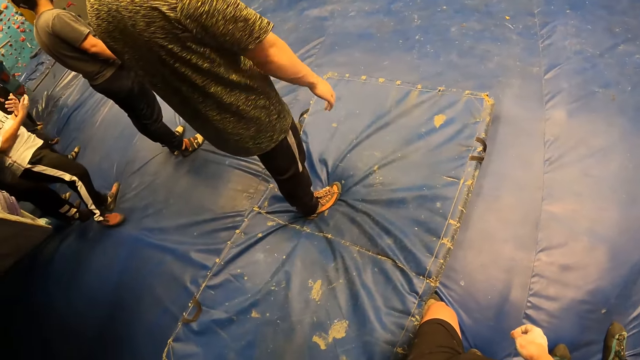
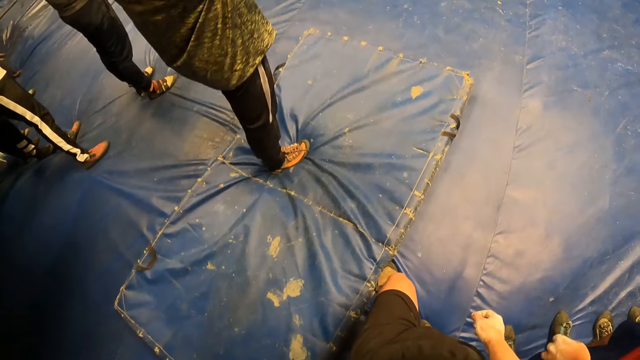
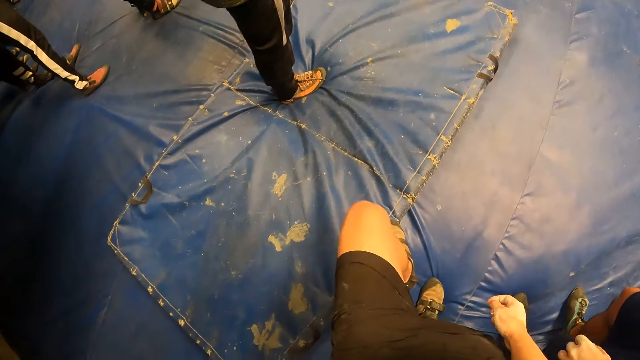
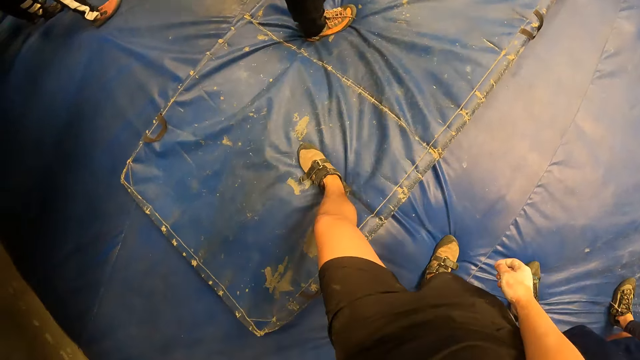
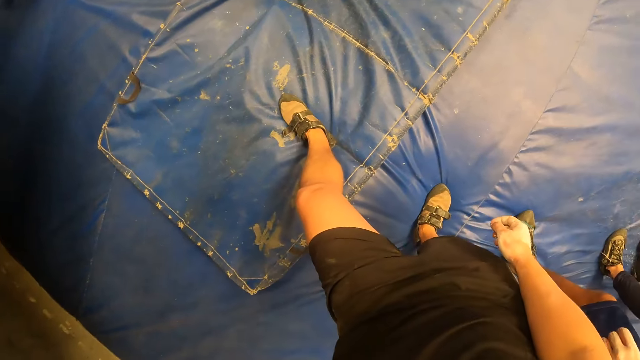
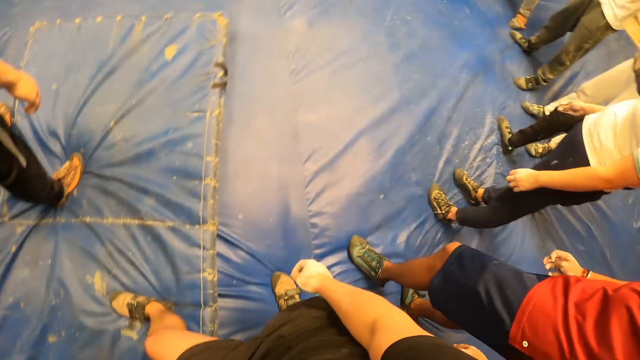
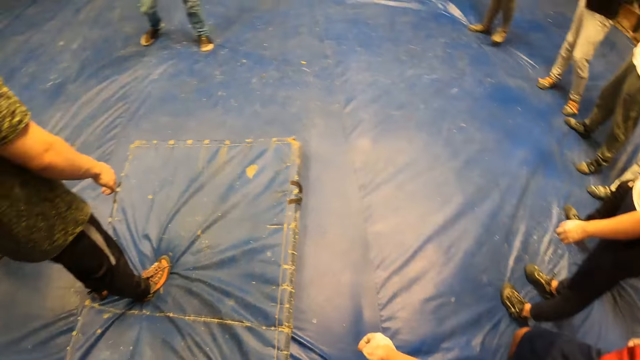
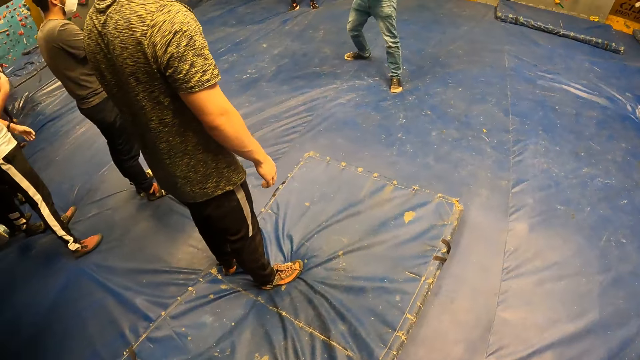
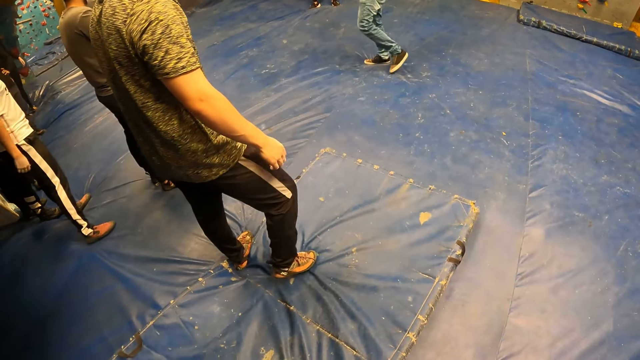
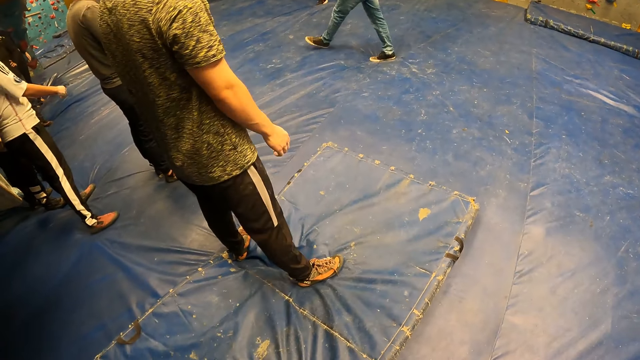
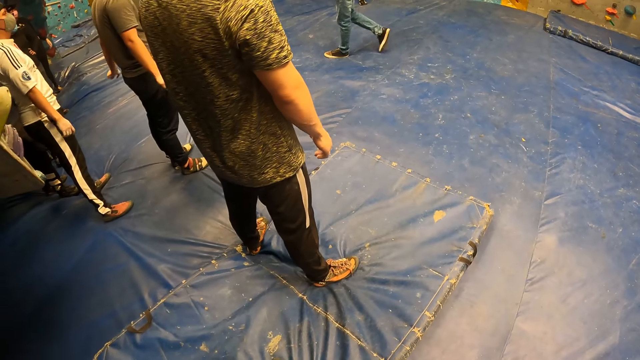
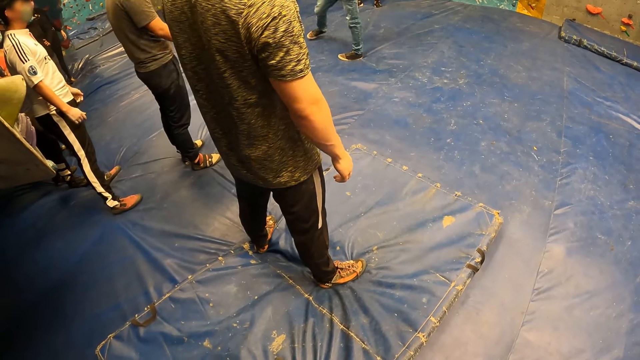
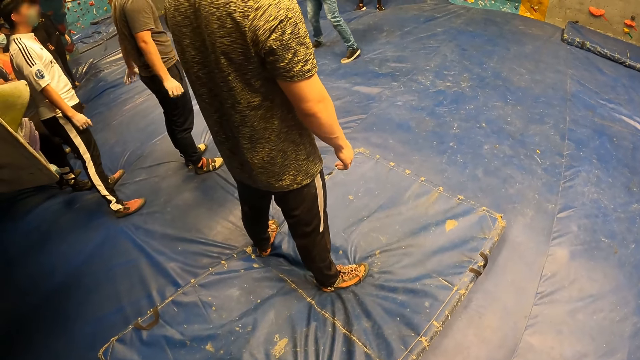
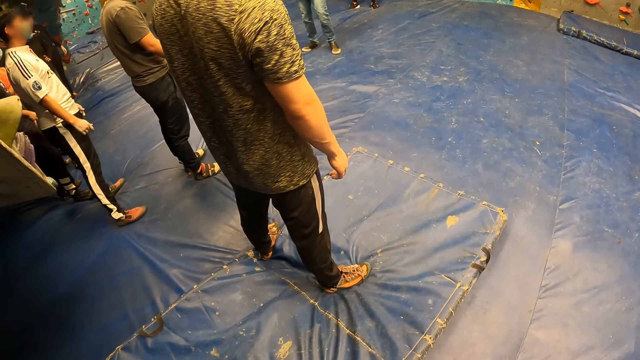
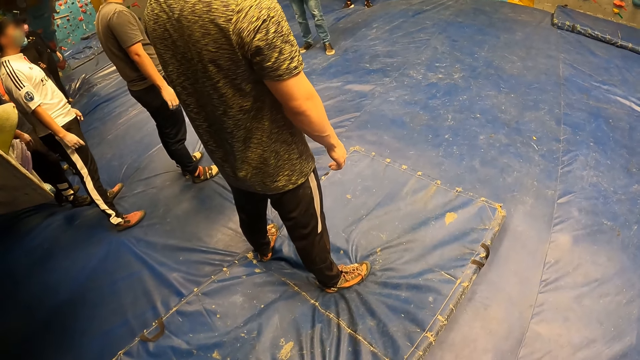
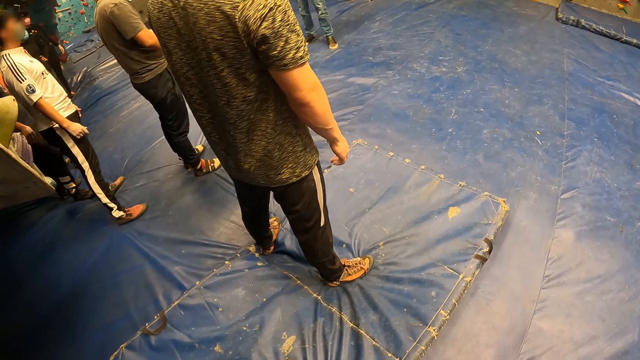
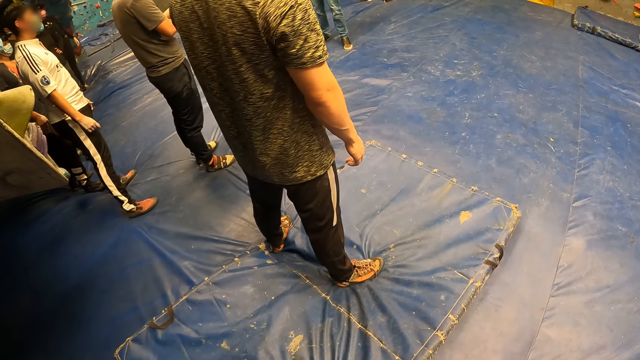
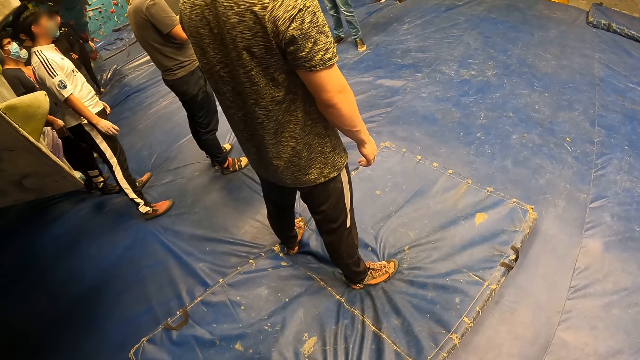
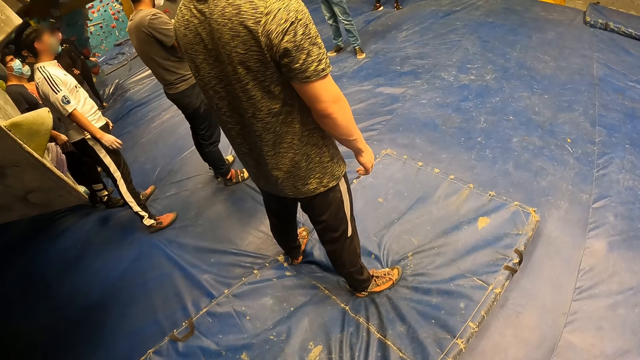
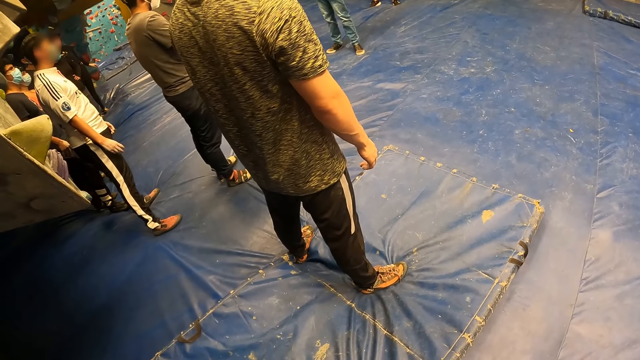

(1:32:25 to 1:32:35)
The camera wearer steps forward with the left leg. They look around.

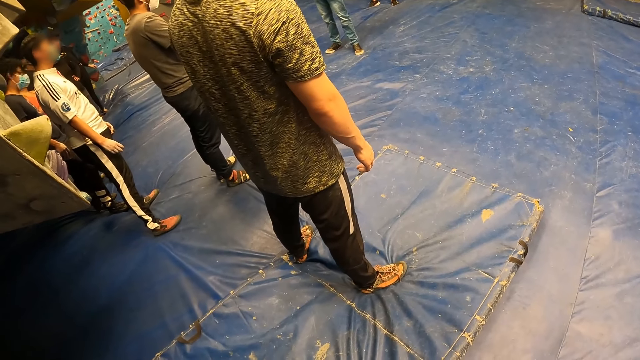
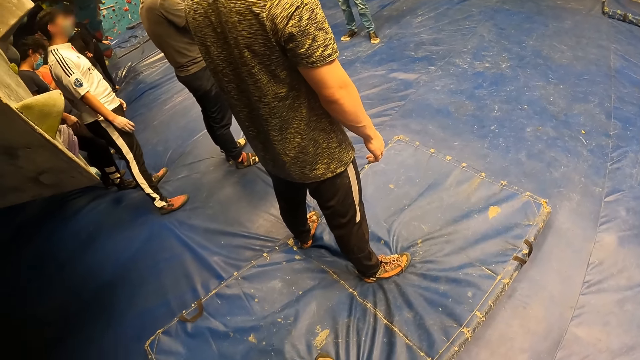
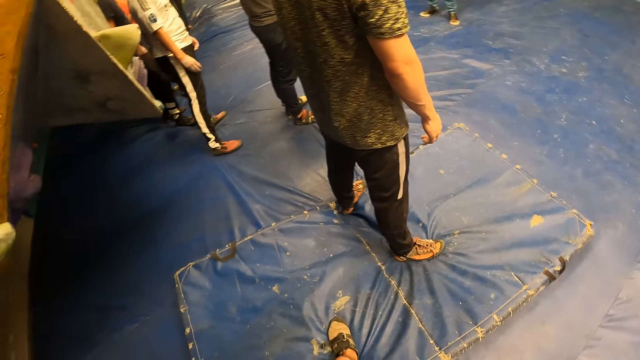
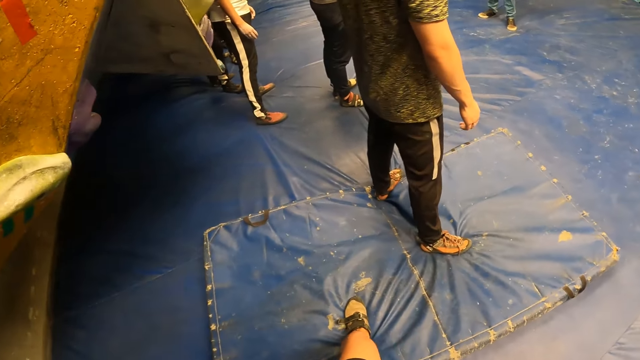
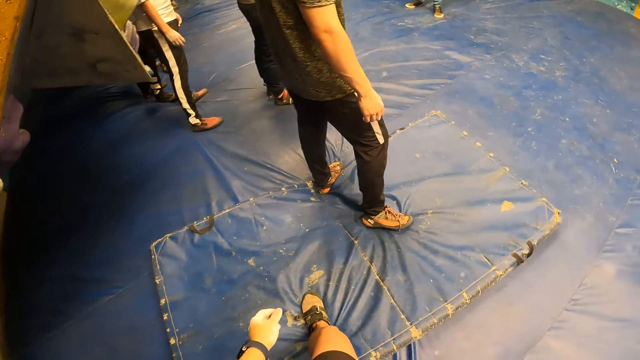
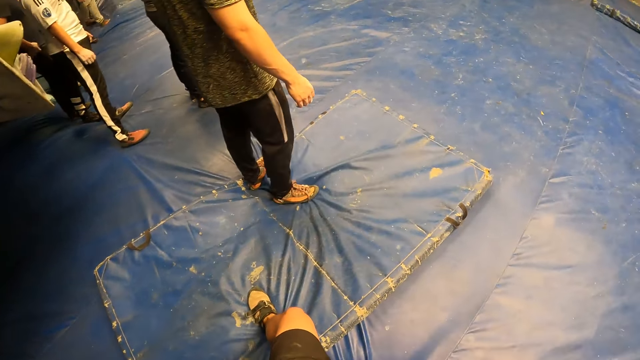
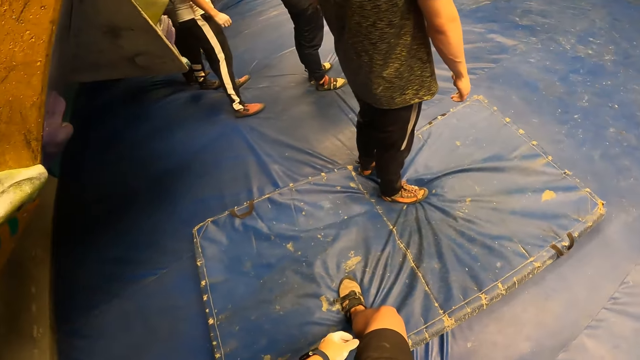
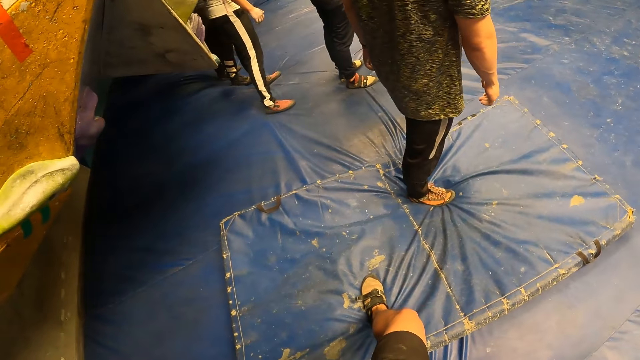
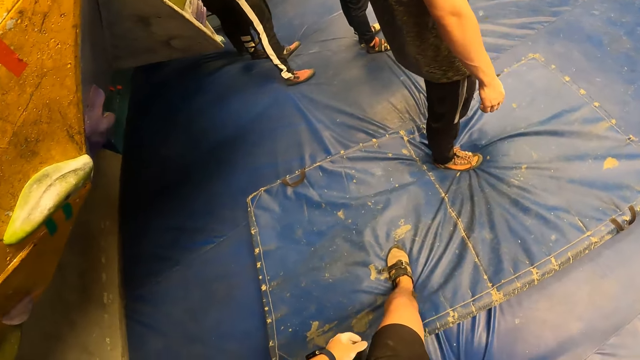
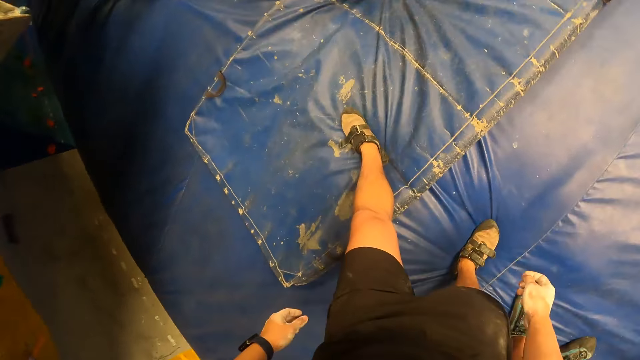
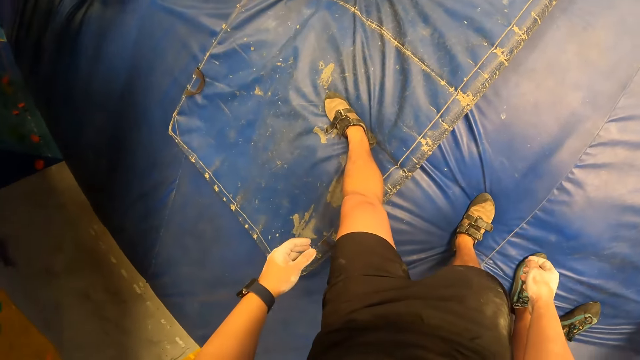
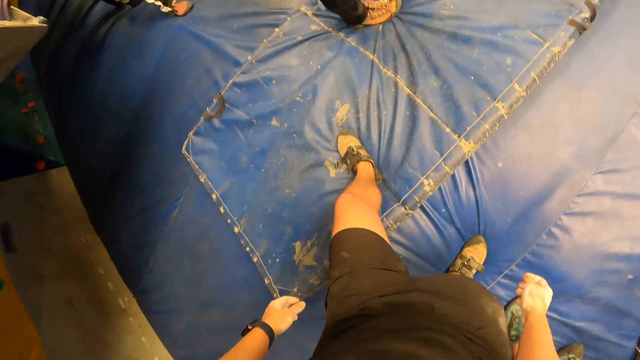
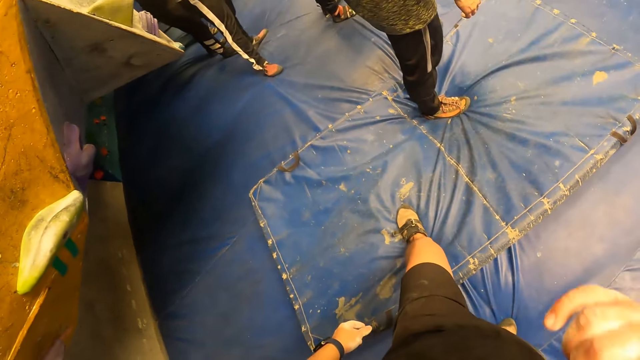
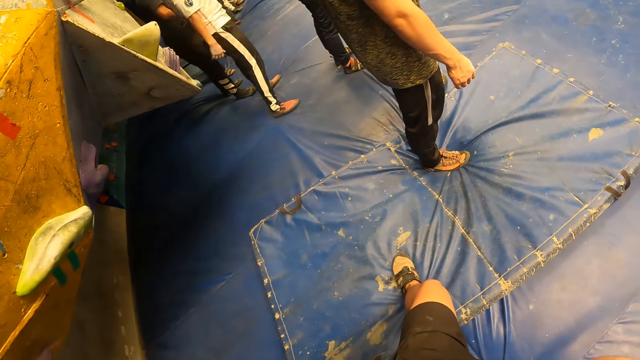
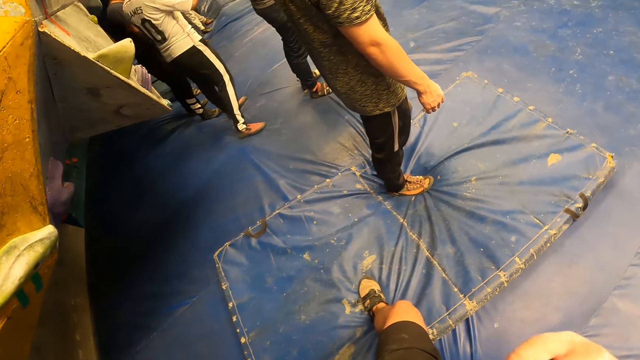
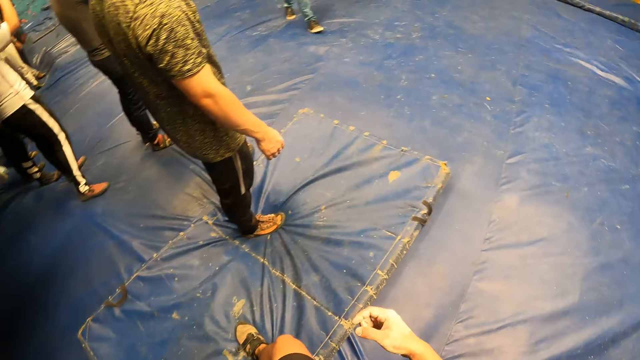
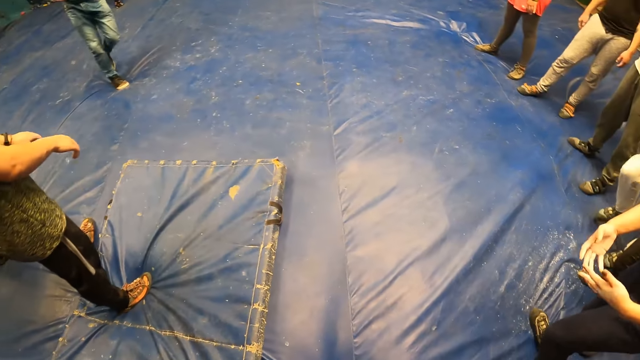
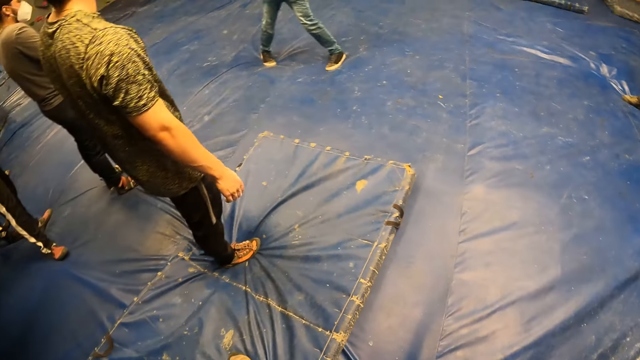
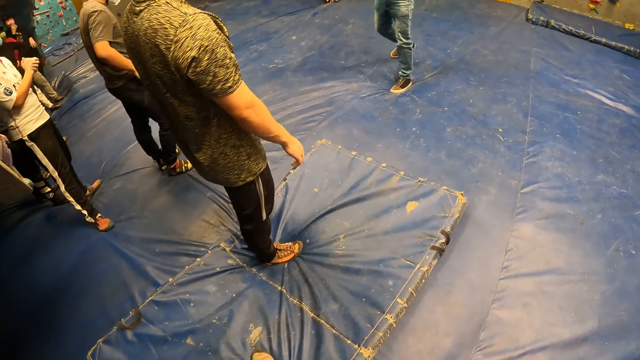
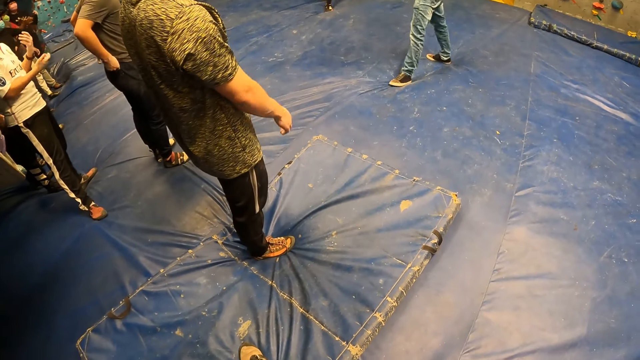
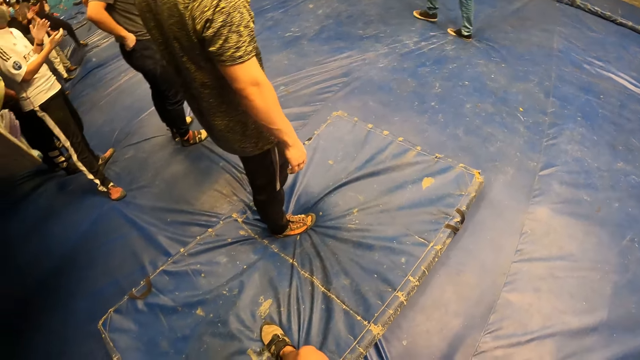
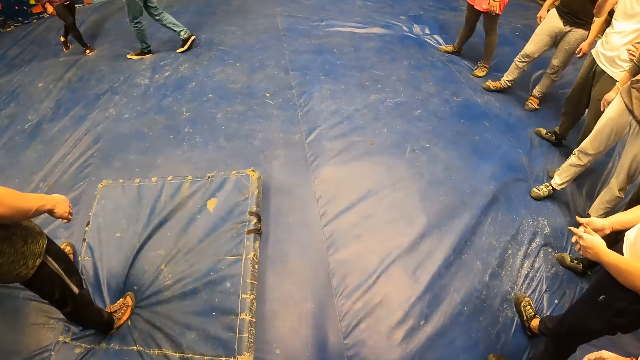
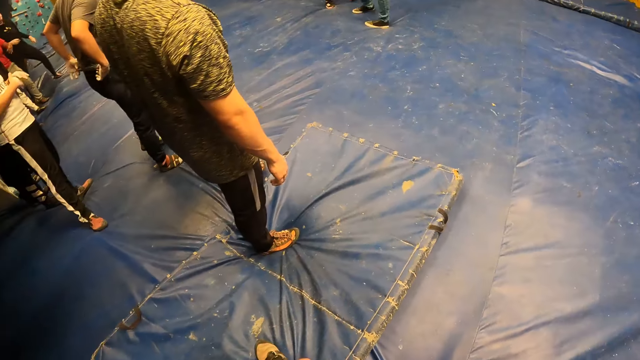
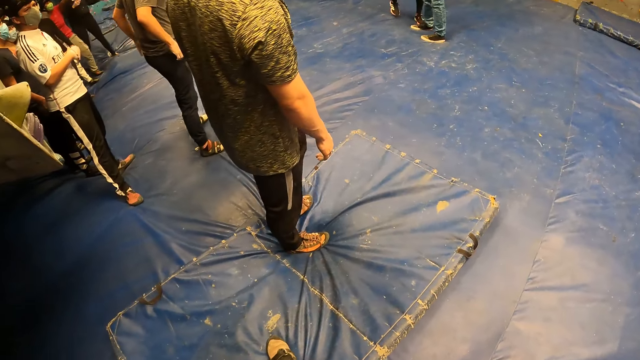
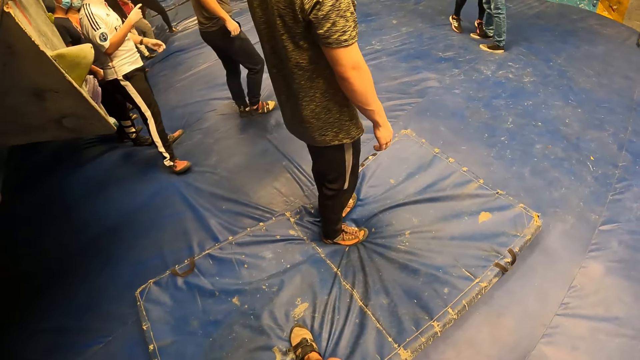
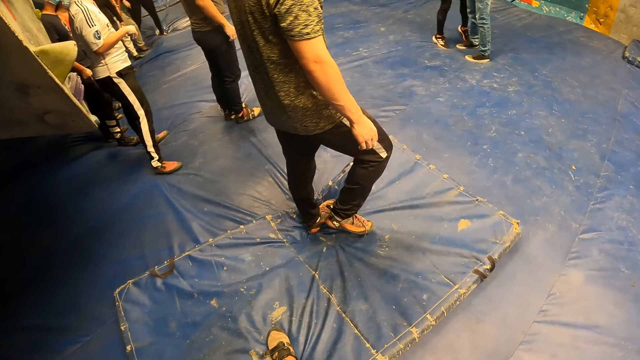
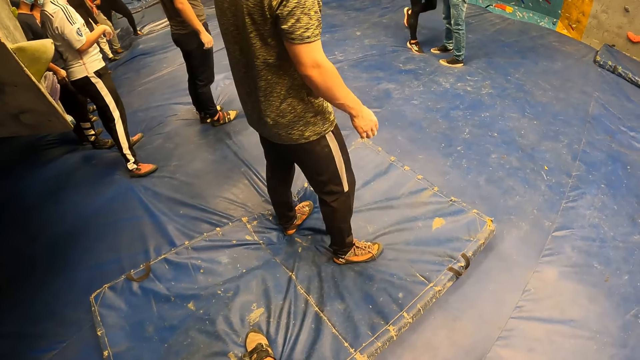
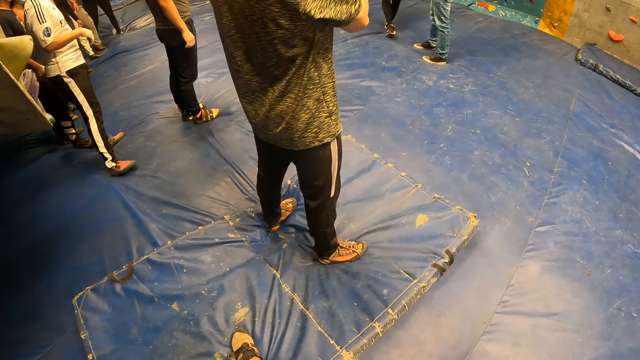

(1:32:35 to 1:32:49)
The camera wearer swings the left hand. He shows the legs and the hands. He puts his right hand in his mouth. He folds the left leg. He looks around.
